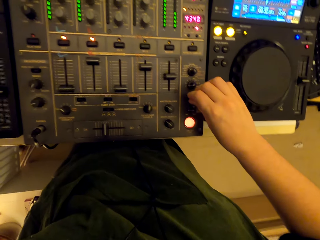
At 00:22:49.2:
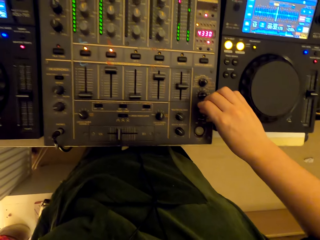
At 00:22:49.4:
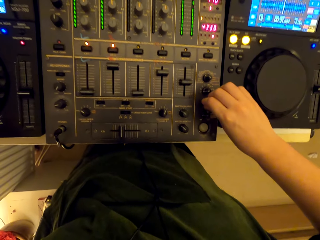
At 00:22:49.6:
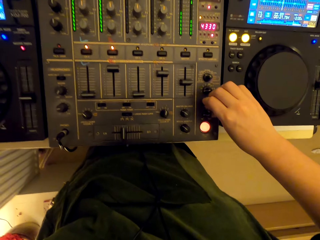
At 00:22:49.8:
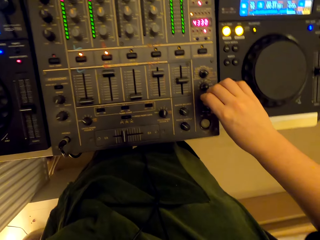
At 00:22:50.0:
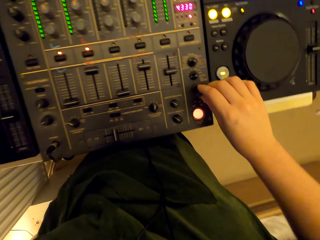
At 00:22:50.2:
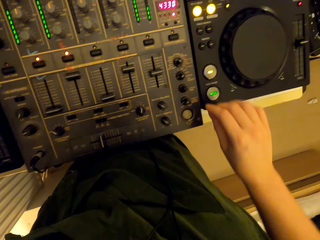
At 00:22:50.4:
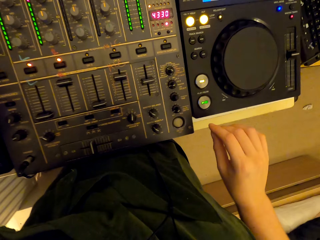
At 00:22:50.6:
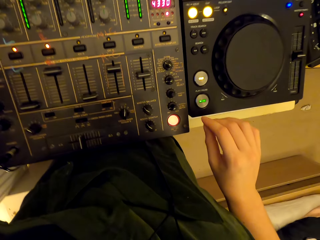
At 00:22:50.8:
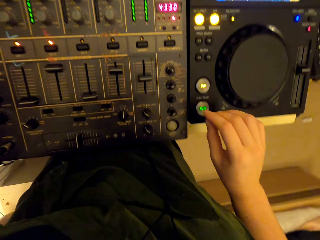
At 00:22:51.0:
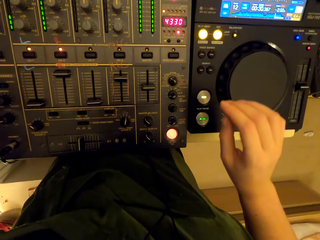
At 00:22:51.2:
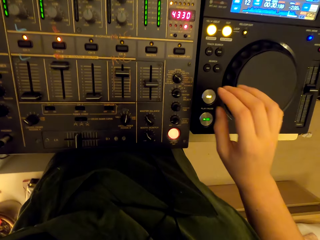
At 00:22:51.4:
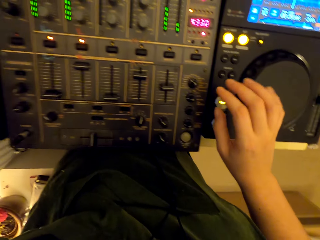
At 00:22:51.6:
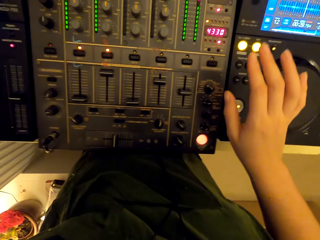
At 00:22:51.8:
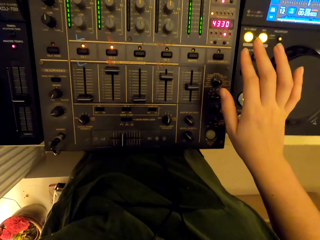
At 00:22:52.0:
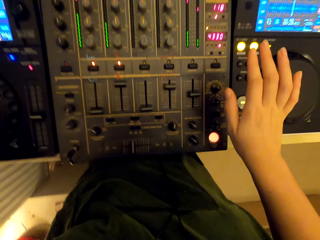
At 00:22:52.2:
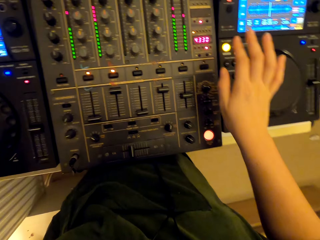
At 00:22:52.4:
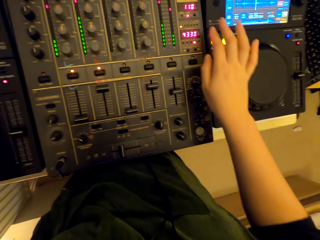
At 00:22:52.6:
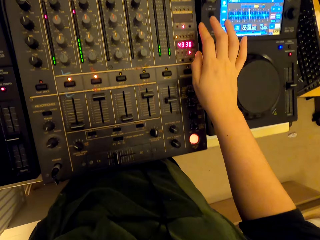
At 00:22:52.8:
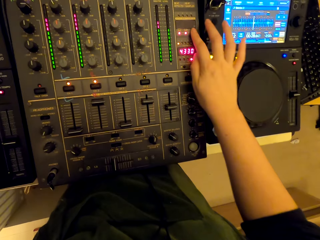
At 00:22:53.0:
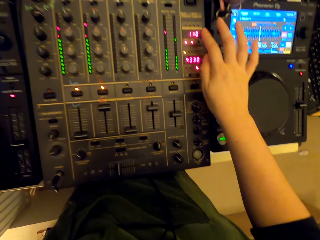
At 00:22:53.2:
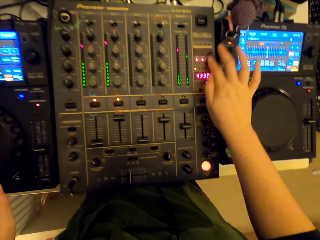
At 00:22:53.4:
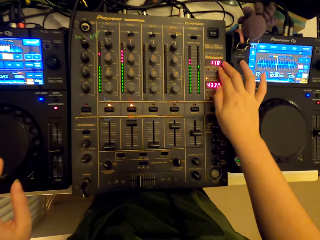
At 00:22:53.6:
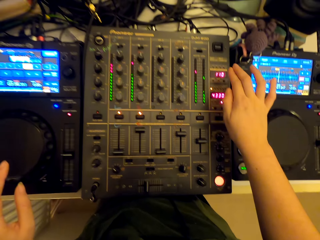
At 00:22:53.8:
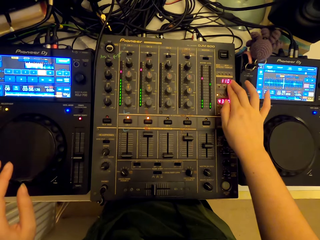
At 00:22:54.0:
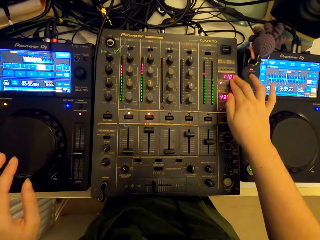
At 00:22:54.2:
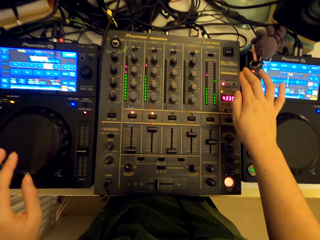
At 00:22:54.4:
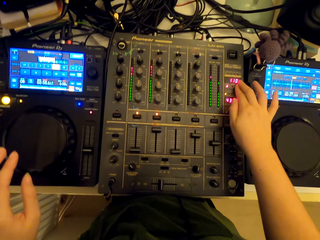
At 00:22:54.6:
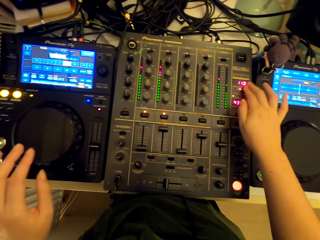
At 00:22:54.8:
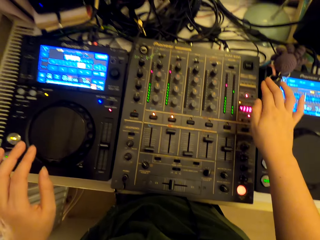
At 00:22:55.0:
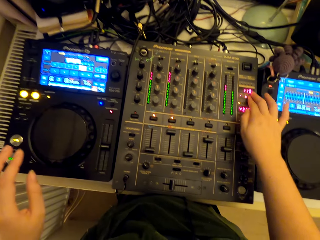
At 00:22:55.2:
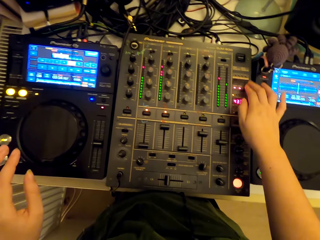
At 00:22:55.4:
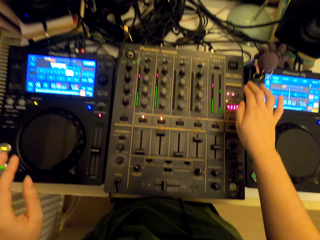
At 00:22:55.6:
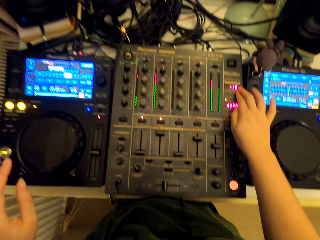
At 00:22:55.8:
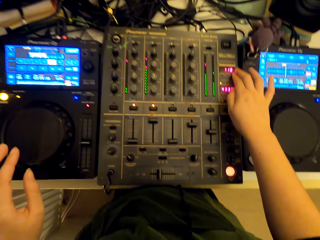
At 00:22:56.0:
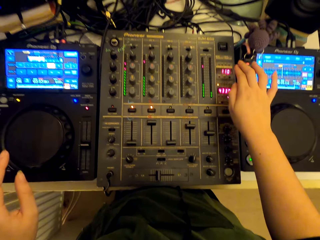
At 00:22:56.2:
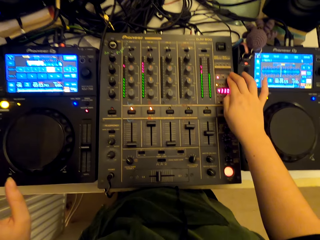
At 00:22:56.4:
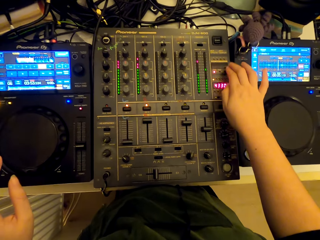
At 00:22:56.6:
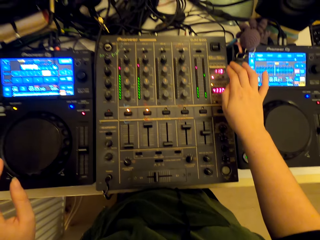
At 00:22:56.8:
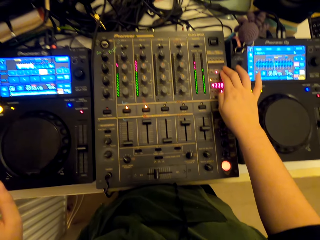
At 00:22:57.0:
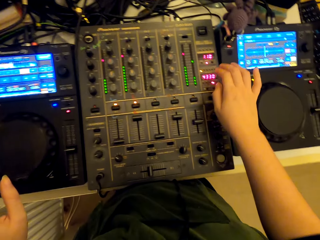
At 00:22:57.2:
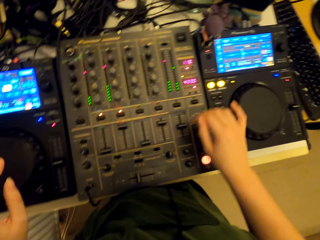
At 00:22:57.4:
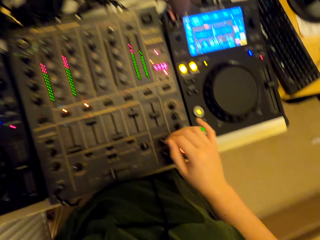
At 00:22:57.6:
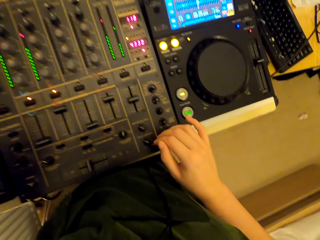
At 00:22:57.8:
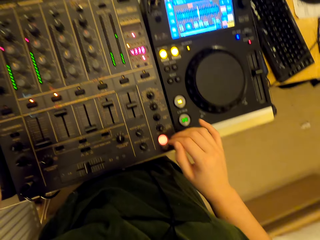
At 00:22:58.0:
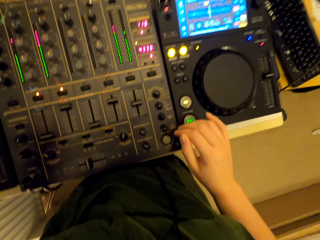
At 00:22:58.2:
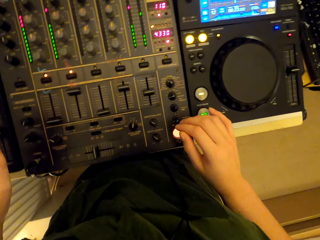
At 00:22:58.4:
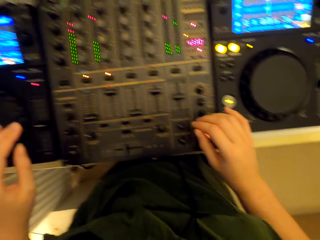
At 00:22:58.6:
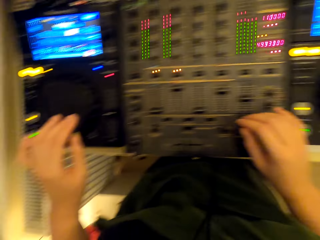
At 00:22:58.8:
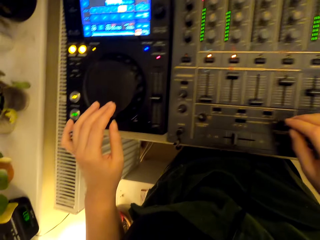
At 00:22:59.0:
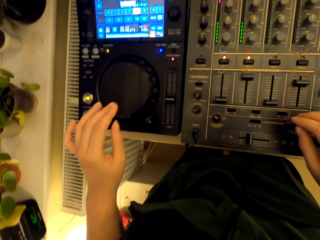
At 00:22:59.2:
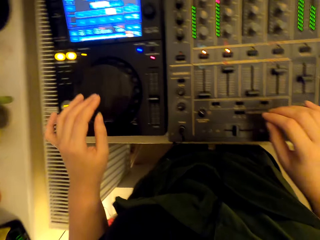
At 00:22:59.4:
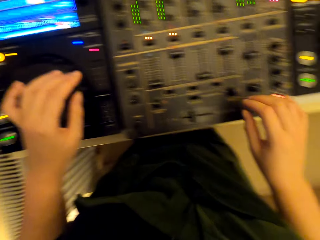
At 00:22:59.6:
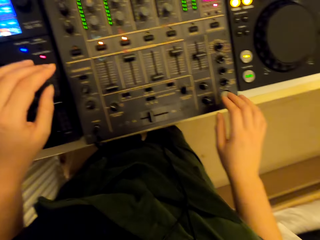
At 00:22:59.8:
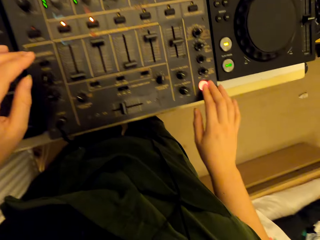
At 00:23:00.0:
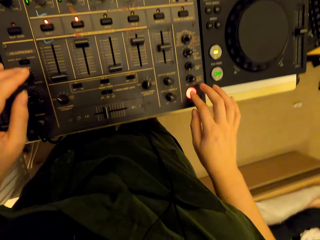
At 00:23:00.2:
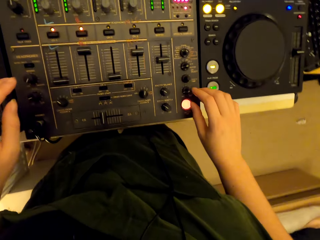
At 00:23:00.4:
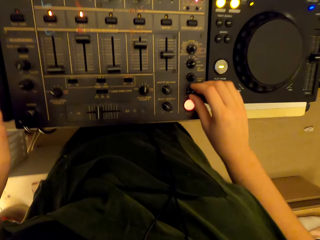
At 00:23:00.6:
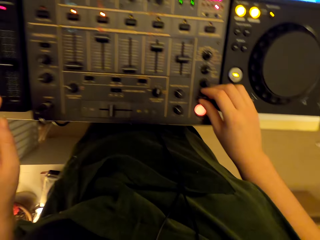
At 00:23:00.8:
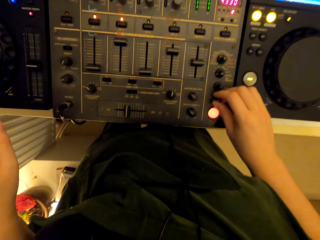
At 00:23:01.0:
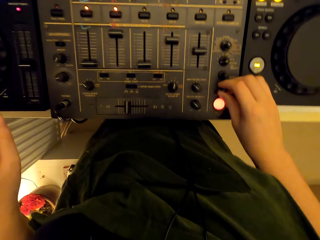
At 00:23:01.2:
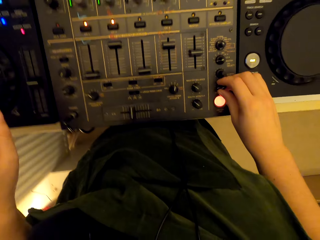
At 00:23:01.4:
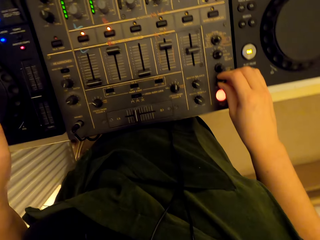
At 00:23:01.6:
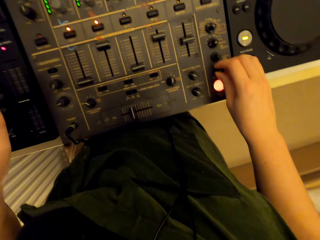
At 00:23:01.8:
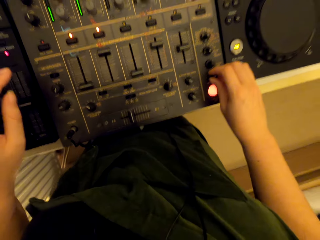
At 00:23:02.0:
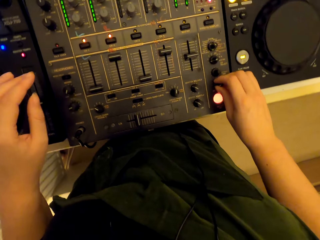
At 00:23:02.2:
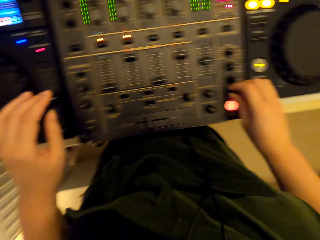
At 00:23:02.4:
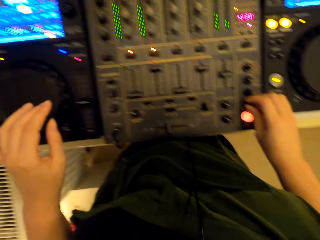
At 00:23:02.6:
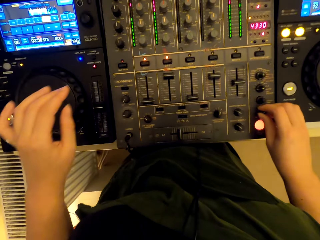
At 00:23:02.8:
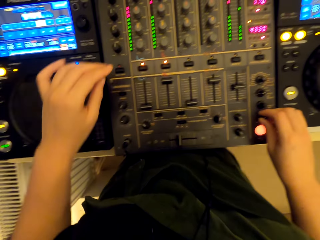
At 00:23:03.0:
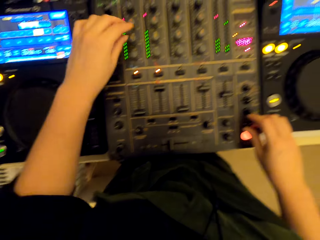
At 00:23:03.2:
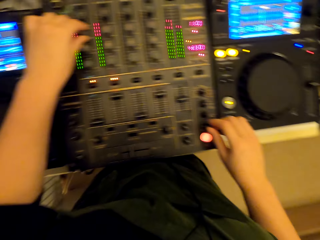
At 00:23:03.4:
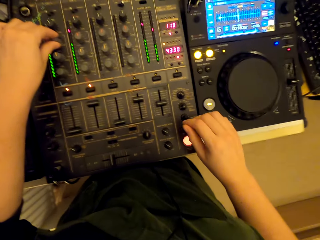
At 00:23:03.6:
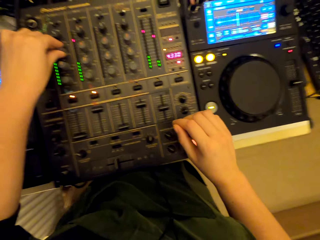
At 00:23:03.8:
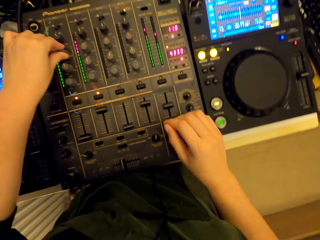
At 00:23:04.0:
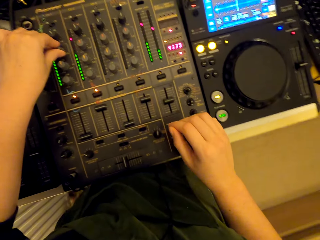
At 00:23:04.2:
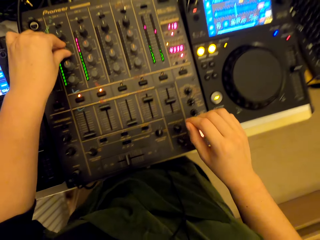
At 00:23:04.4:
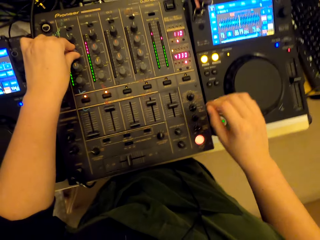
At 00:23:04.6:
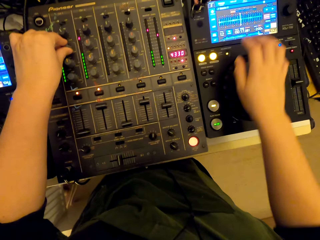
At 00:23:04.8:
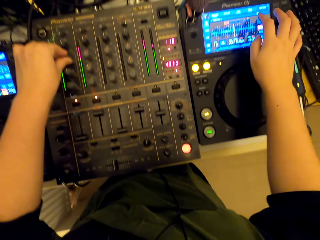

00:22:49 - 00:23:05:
The camera wearer presses the button. They look at something. They press the button.
